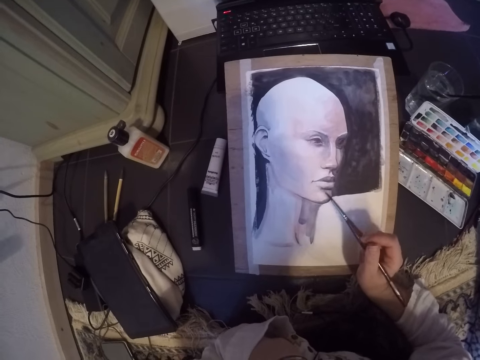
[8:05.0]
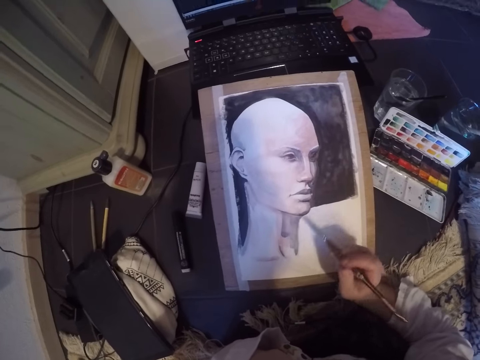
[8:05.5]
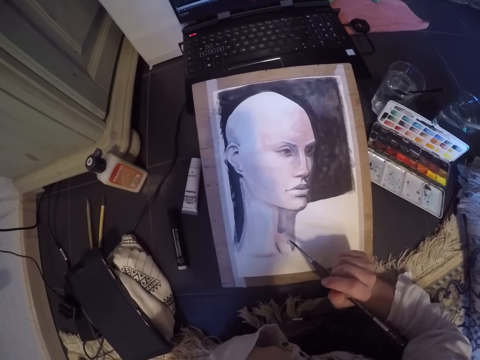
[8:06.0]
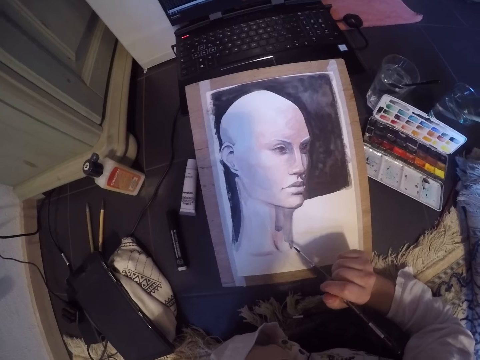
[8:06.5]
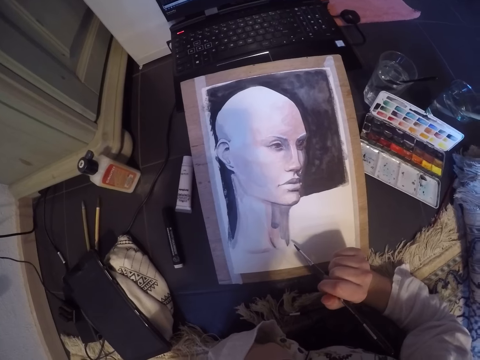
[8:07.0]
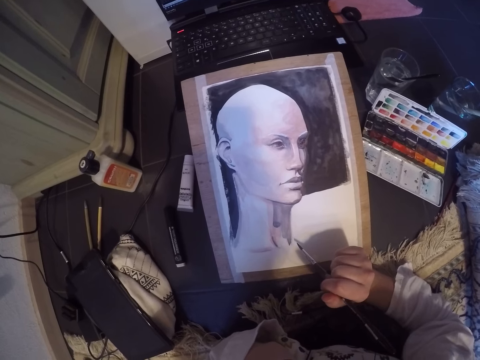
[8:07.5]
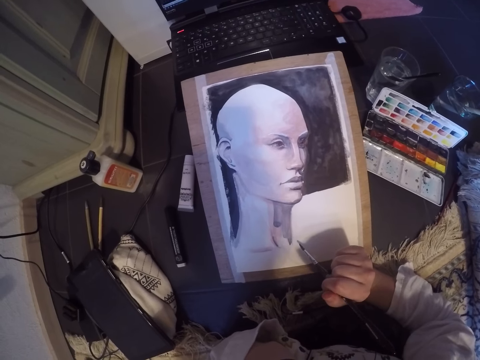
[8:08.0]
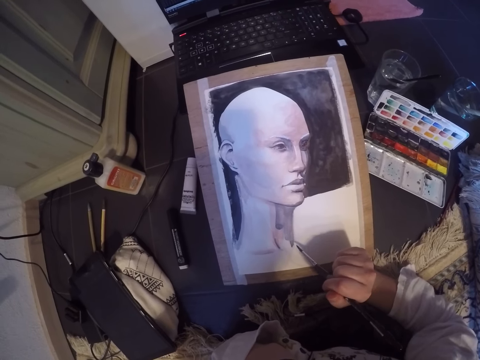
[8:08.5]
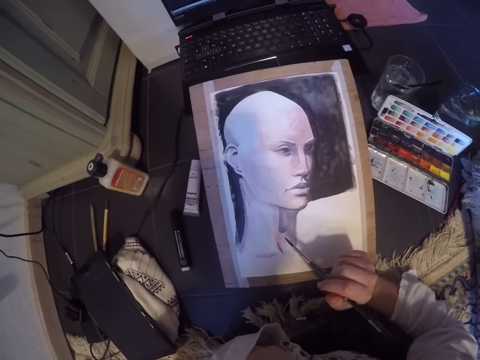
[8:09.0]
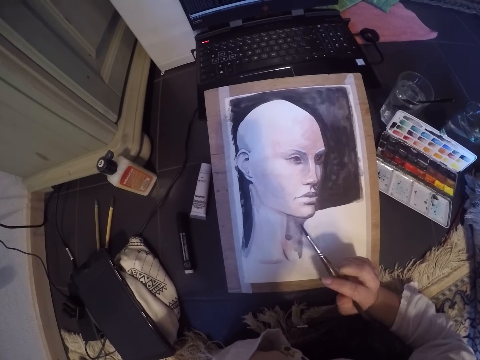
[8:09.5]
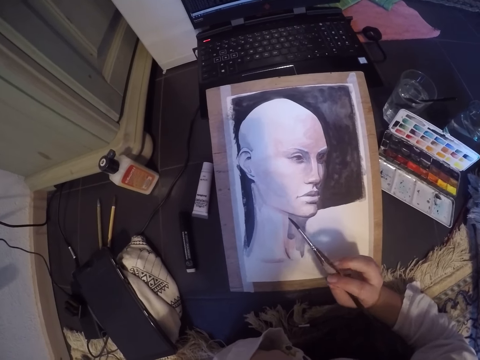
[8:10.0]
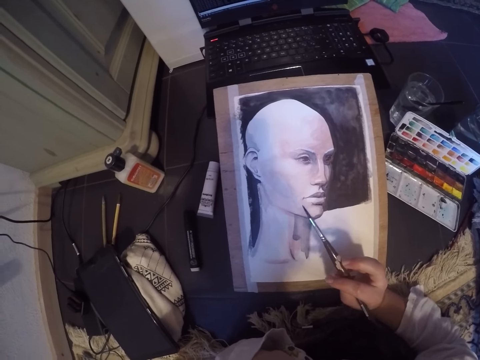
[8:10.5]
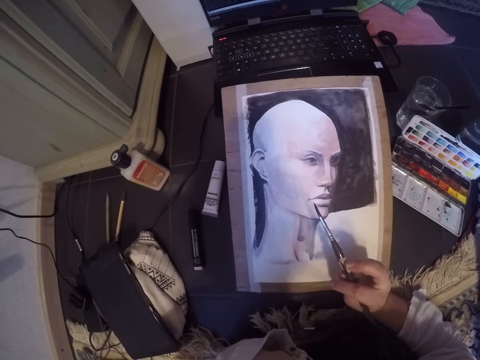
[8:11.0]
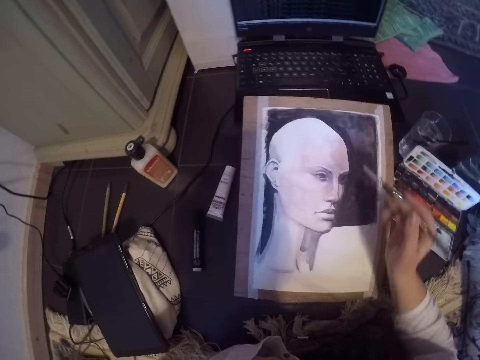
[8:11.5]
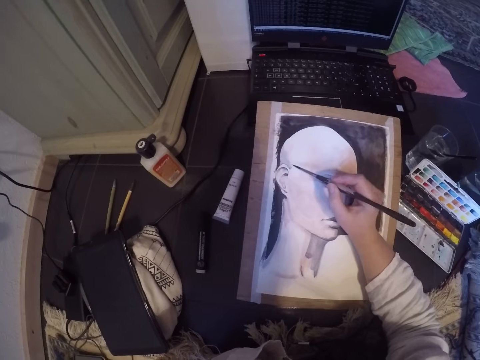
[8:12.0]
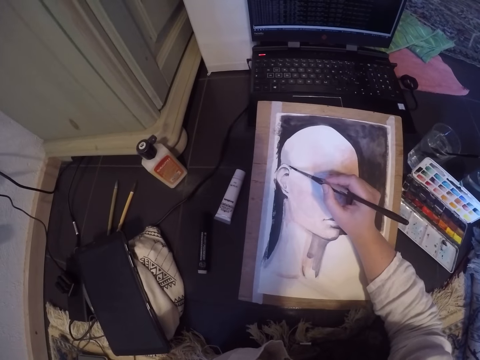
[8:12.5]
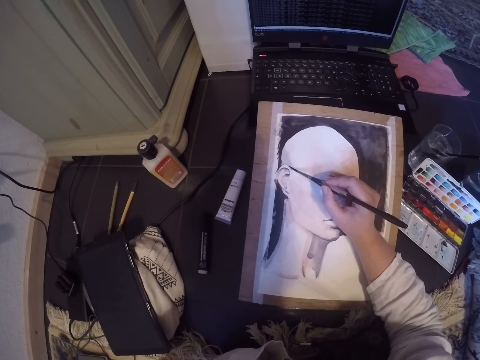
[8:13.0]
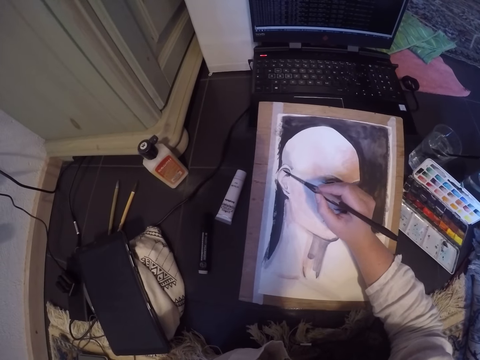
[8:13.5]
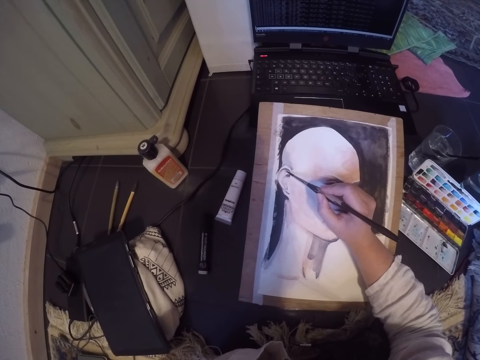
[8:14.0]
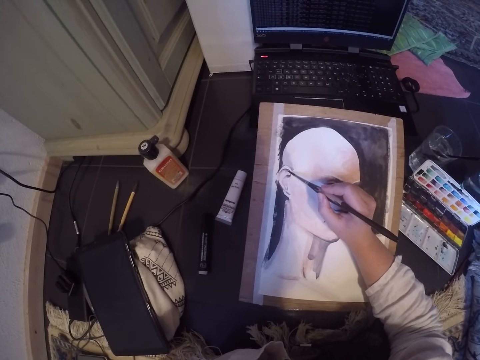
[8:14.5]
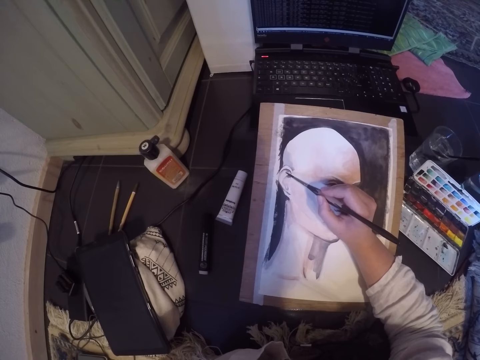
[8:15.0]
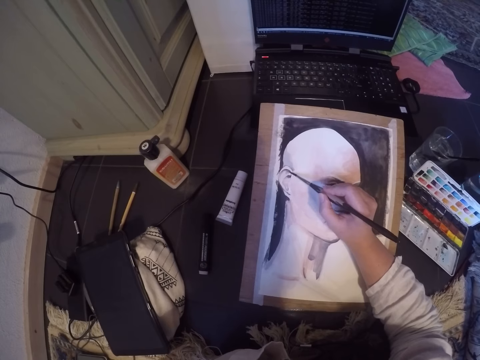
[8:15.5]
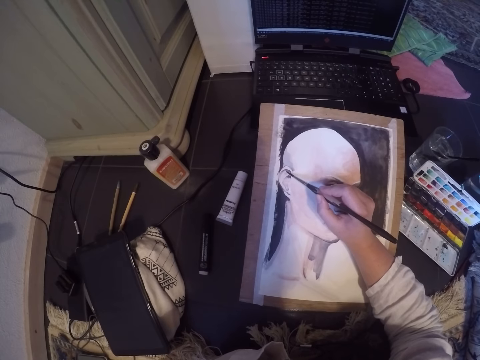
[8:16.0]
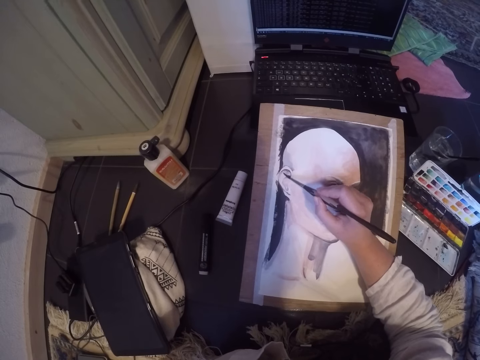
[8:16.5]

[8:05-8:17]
The camera wearer stops painting the image. She rotates the painting pencil in her fingers. She paints the ear part of the image.

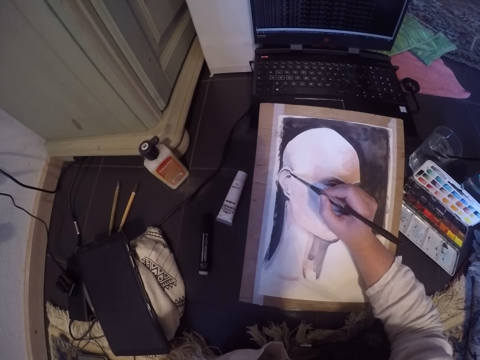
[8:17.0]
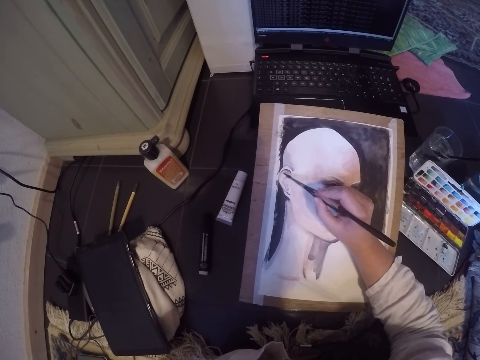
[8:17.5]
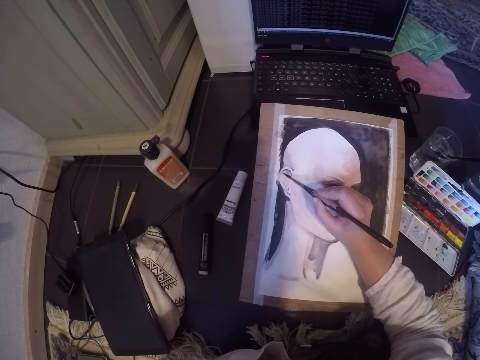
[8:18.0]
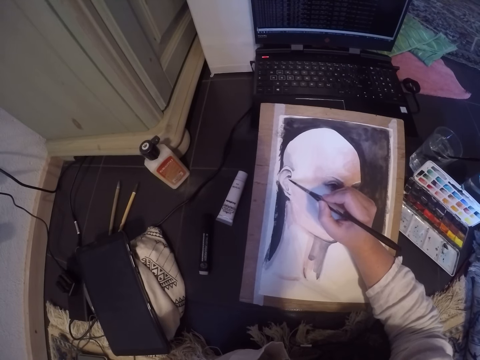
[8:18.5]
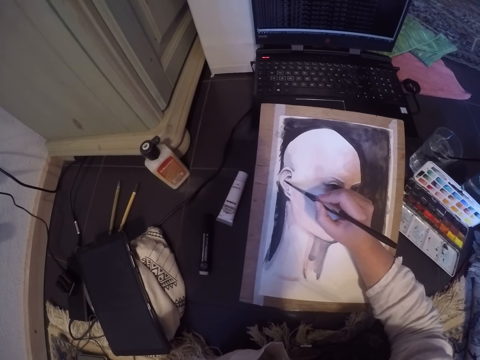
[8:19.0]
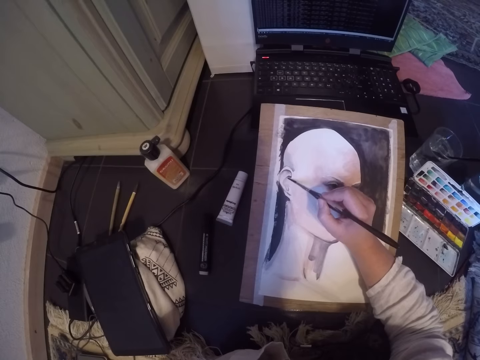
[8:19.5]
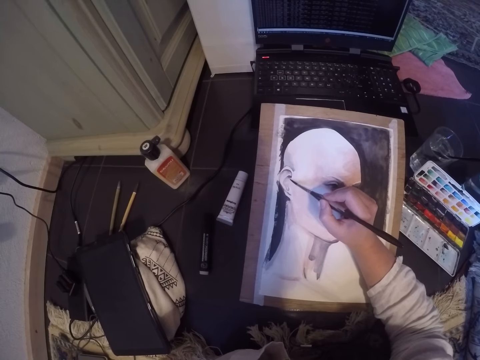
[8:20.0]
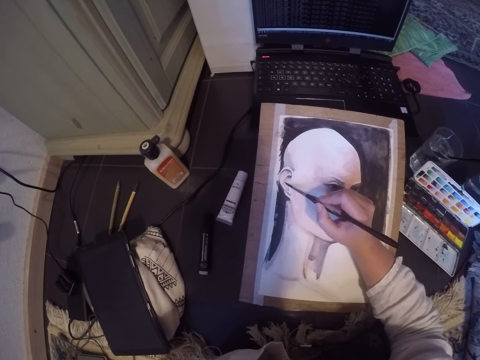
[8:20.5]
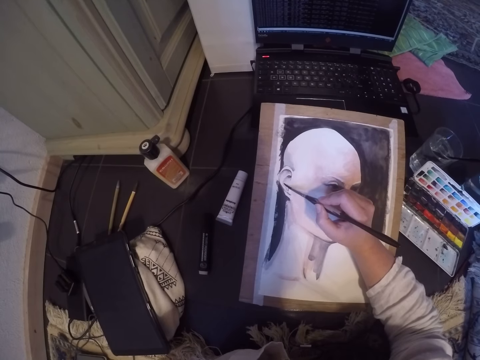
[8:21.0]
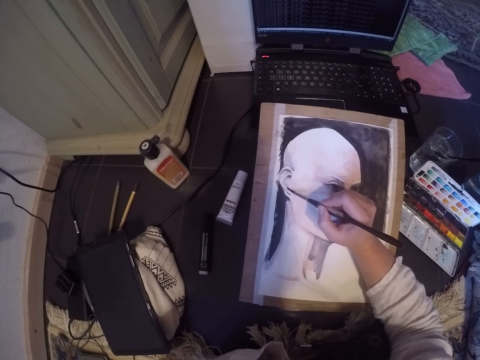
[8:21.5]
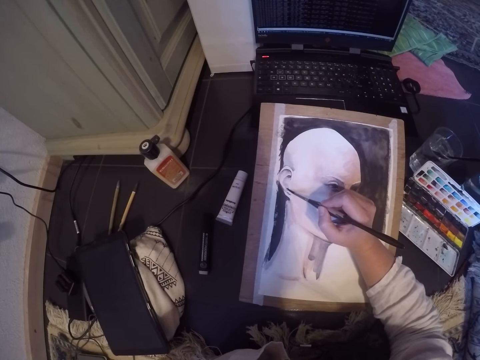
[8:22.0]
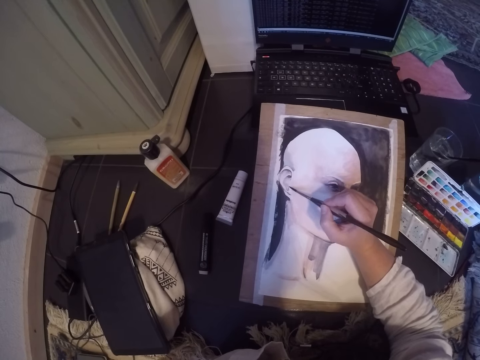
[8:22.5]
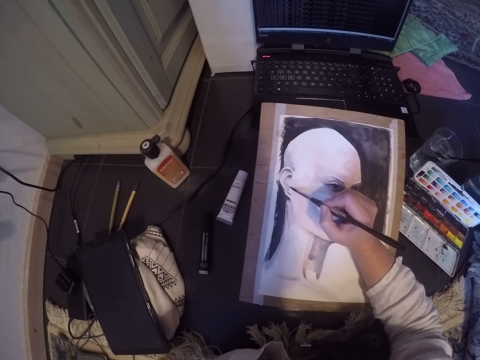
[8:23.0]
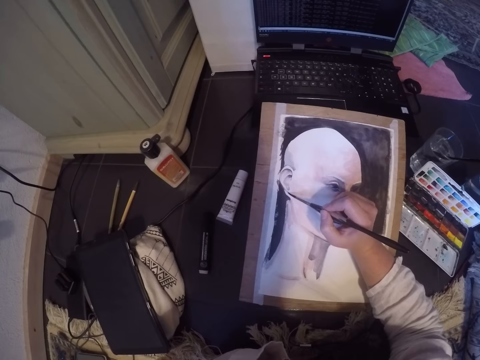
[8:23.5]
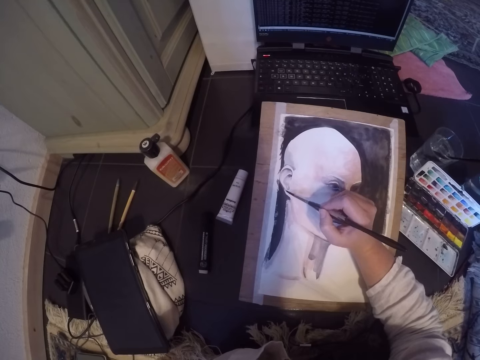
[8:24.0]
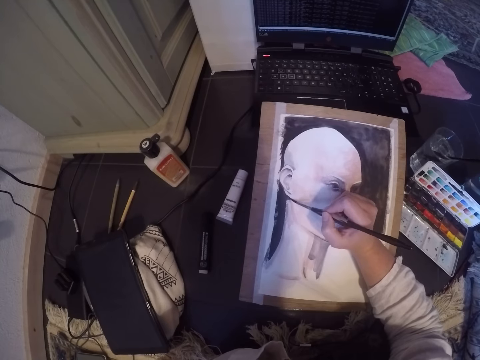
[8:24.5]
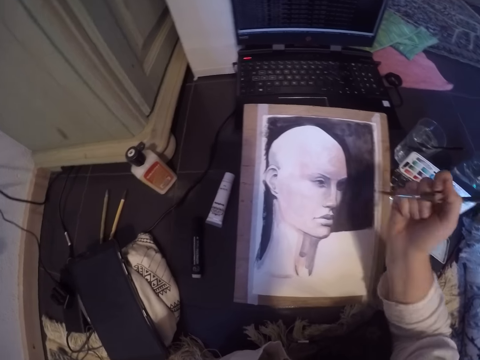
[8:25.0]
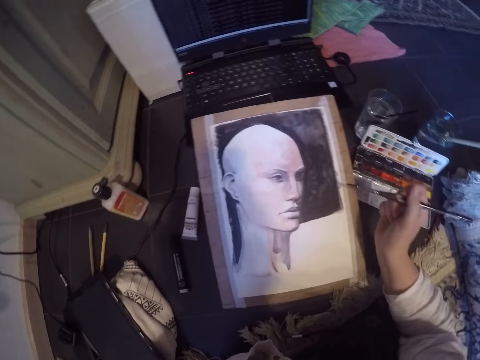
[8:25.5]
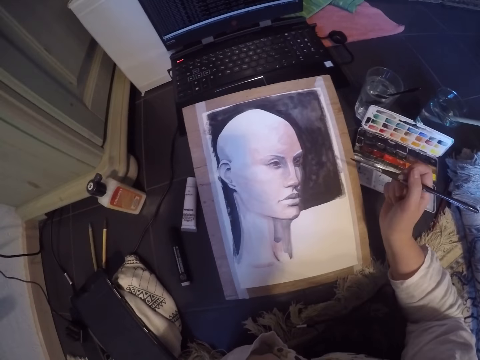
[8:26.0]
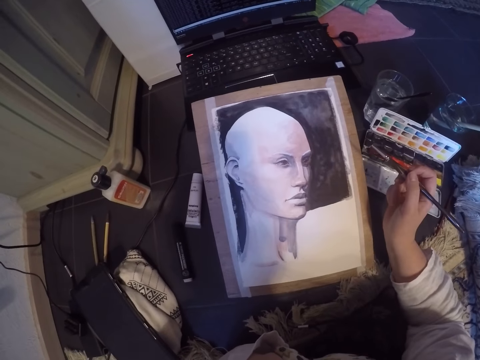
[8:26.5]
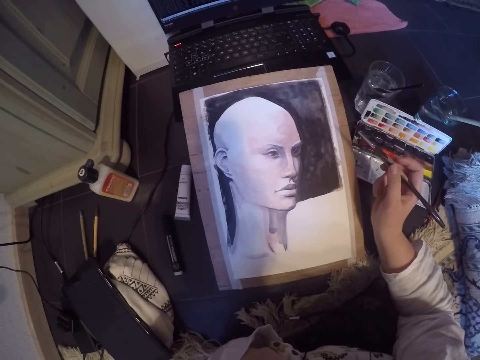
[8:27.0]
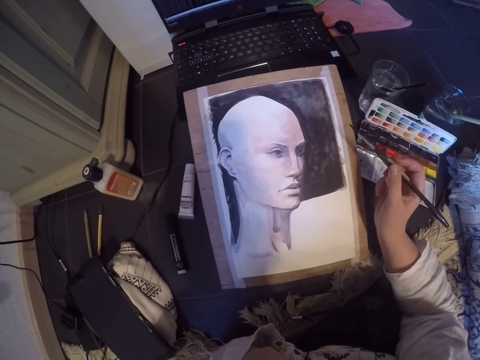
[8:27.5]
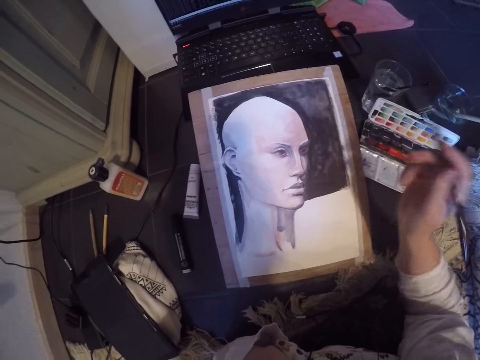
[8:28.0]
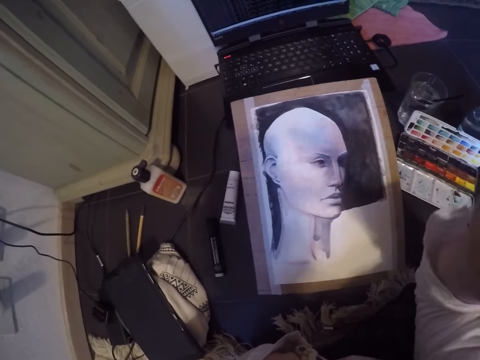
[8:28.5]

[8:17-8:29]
The camera wearer takes the brush off the picture. They move their hand away from the image. They raise their right hand.
